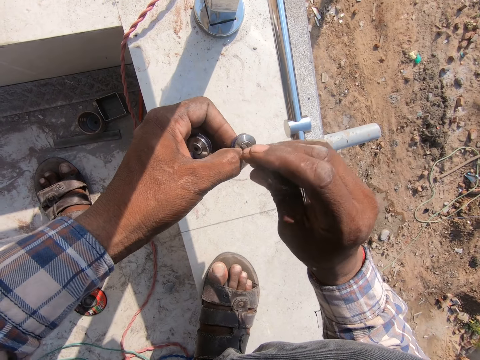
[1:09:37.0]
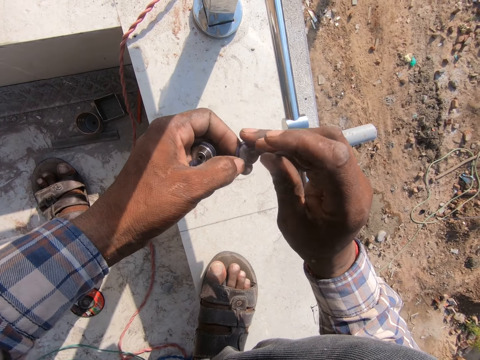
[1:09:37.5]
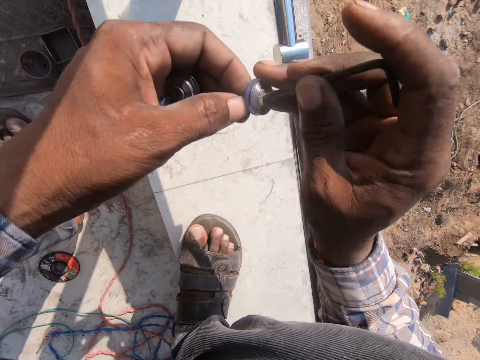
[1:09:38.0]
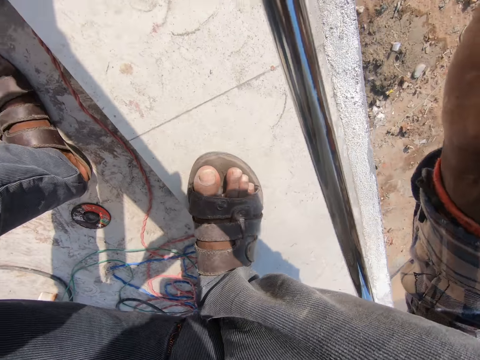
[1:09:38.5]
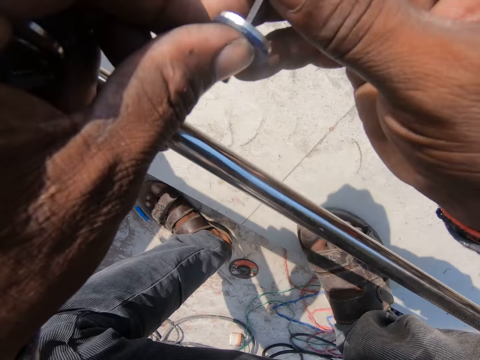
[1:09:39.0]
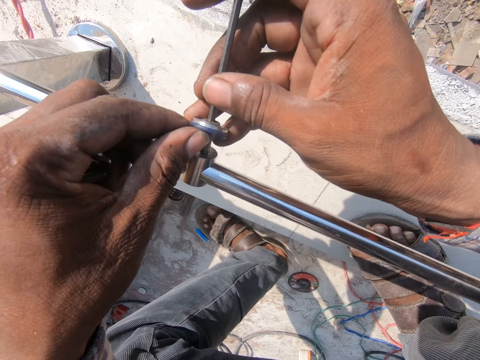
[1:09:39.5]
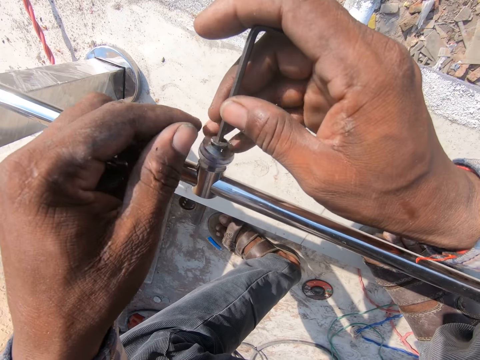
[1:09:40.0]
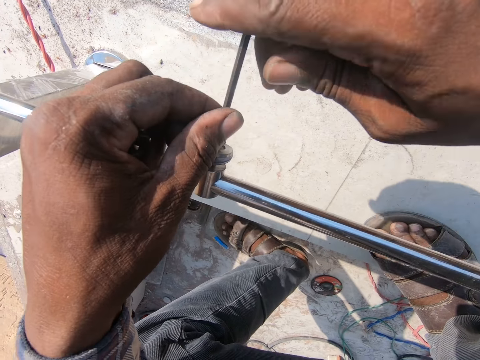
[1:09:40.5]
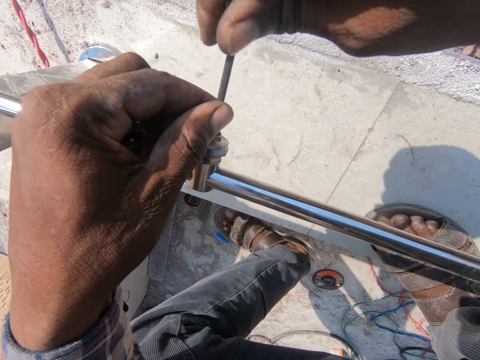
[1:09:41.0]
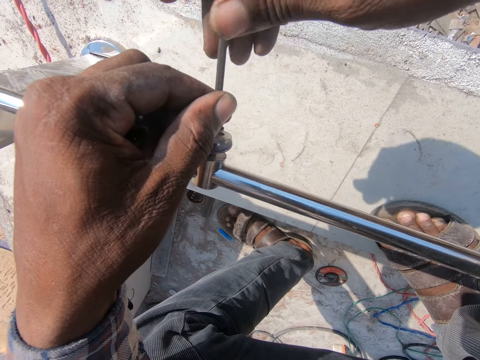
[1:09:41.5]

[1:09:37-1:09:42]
The camera wearer puts the hex key on top of the screw. They insert the nut through the metal. They put the screw to the steel. They tighten the nut using the hex key.

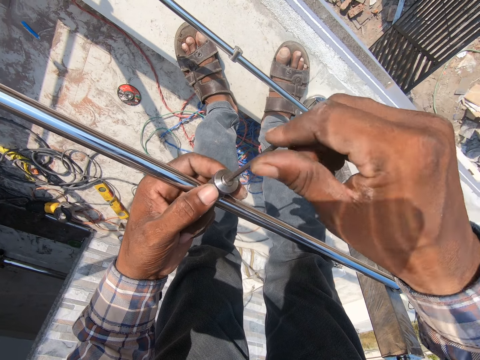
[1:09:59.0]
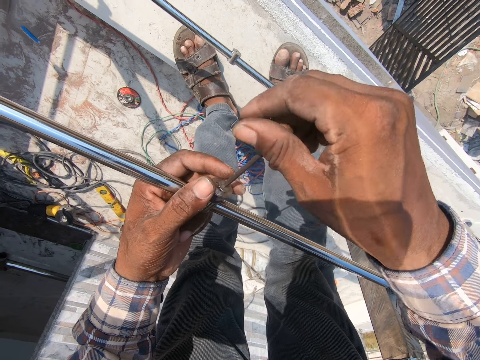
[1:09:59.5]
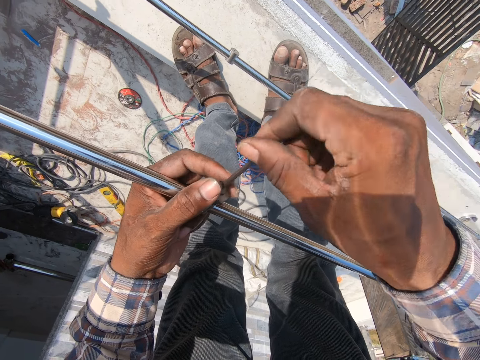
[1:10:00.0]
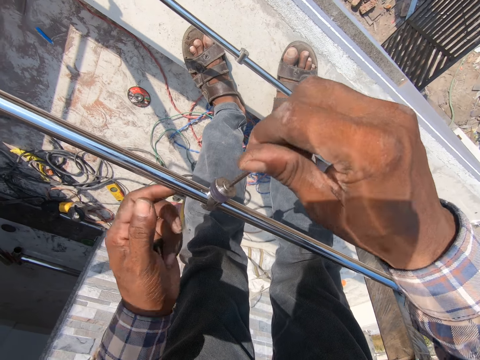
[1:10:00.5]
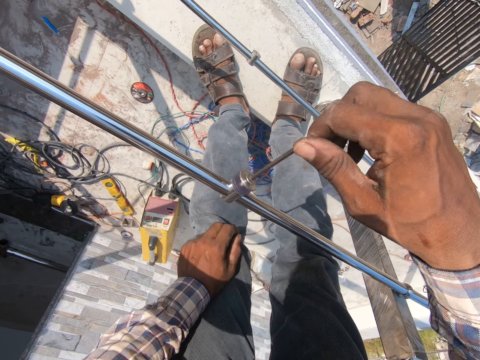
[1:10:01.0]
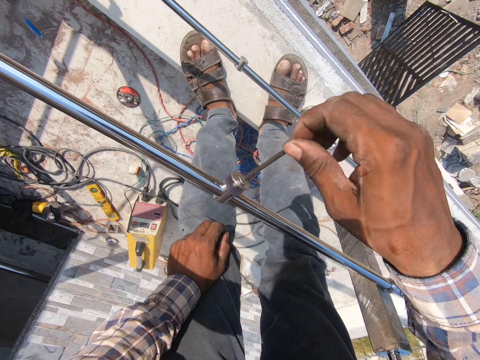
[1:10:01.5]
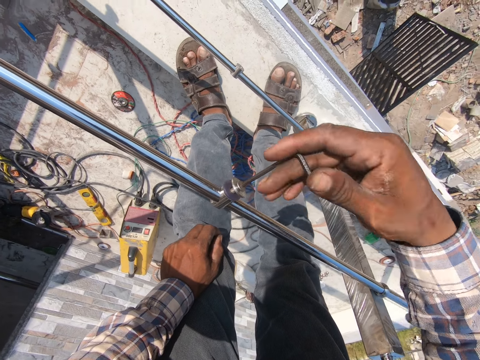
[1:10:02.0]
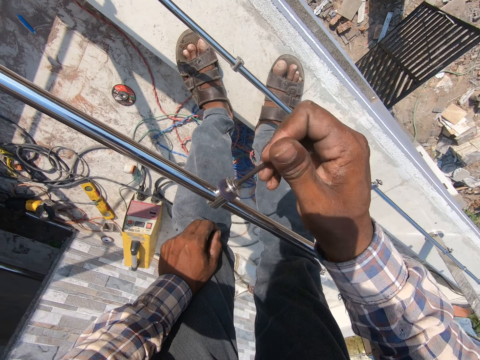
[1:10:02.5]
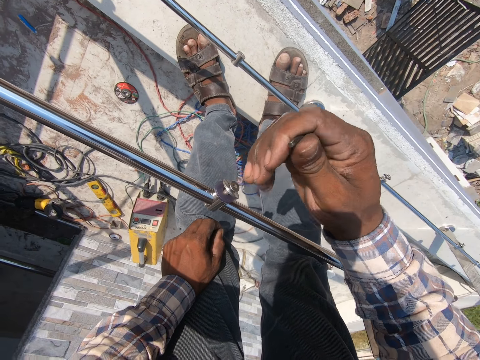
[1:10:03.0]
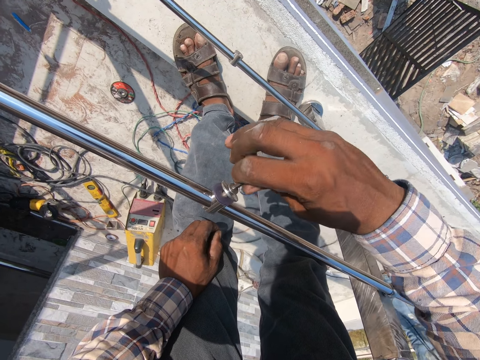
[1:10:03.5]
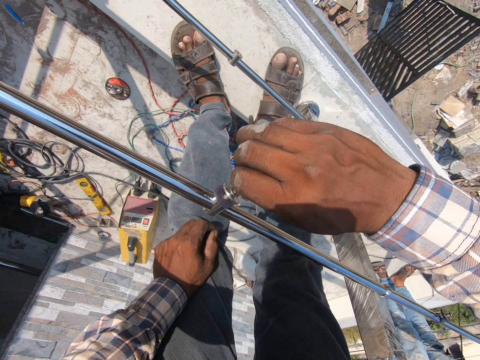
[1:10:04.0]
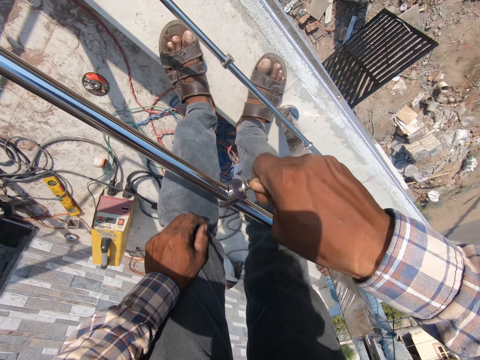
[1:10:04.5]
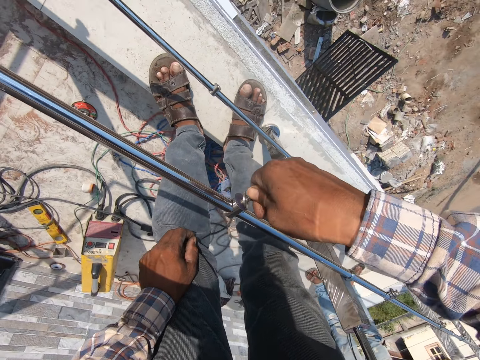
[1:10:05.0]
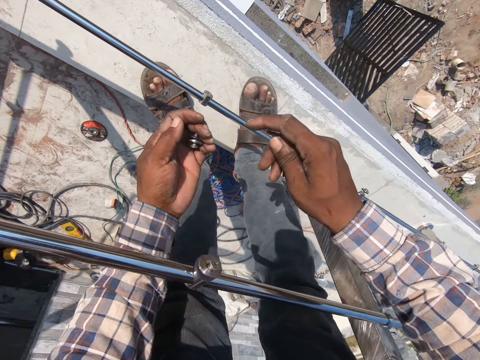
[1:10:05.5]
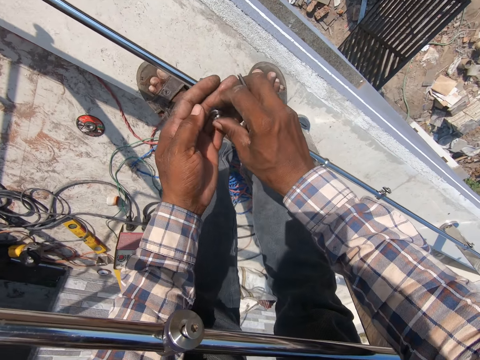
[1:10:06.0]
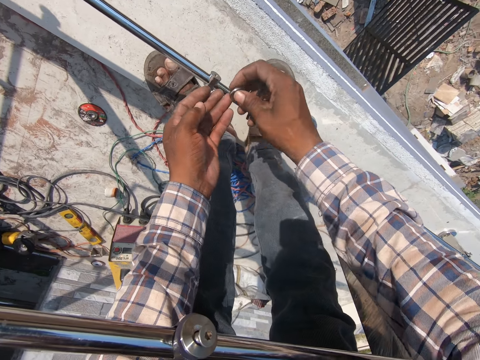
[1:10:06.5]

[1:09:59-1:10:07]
The camera wearer holds his knees. He picks a screw from the left hand.

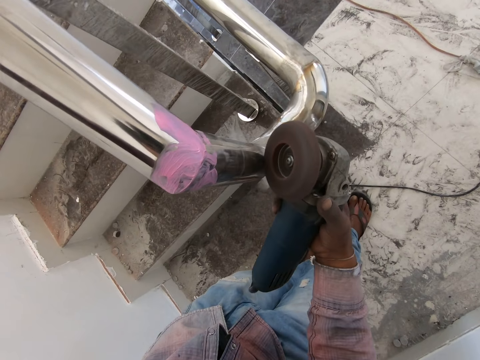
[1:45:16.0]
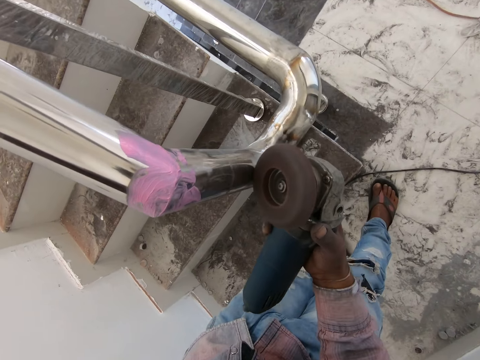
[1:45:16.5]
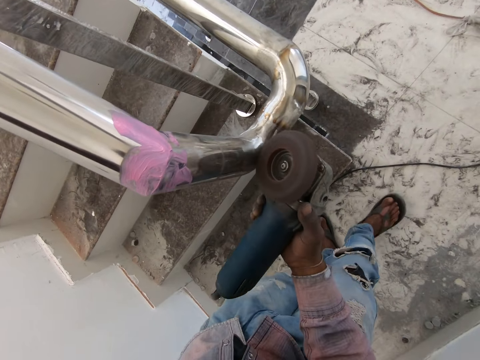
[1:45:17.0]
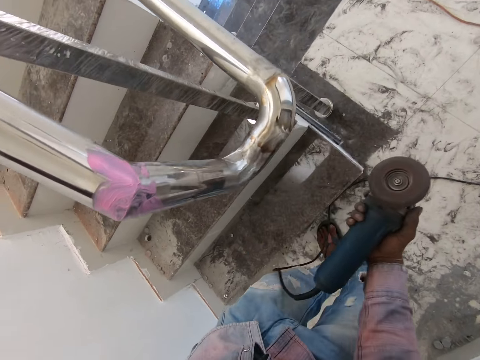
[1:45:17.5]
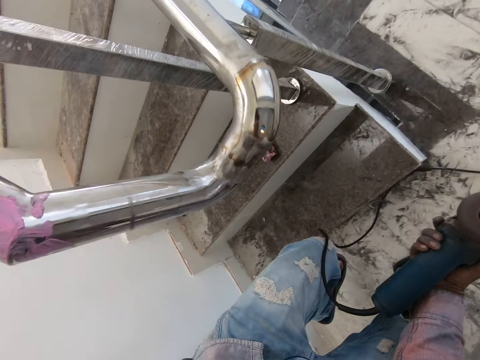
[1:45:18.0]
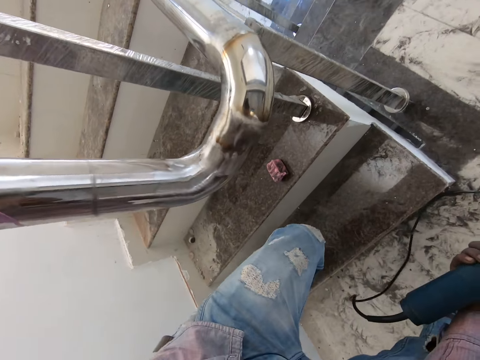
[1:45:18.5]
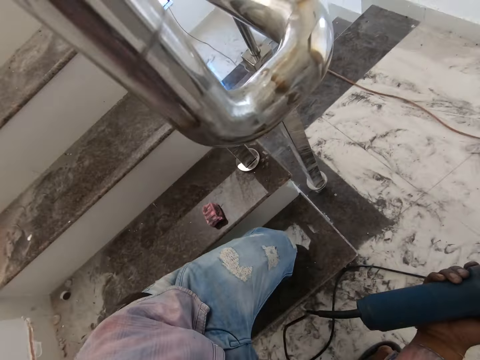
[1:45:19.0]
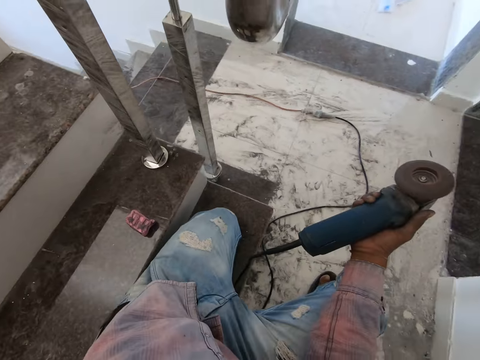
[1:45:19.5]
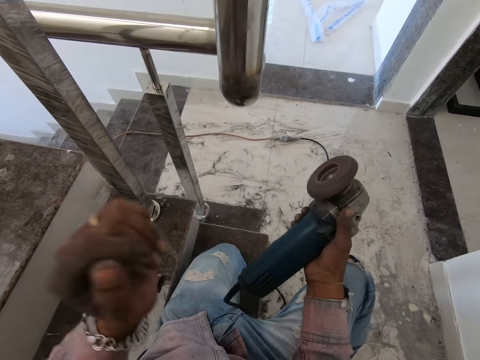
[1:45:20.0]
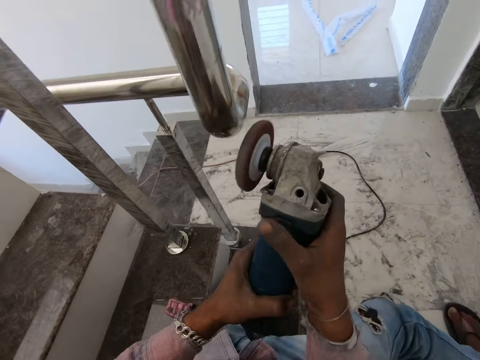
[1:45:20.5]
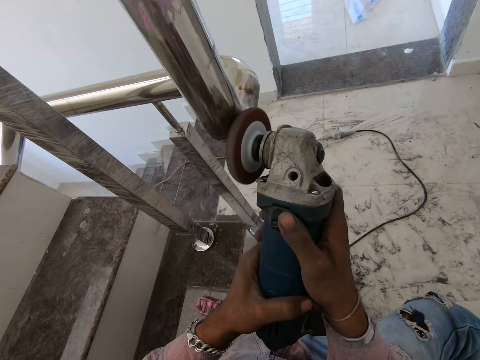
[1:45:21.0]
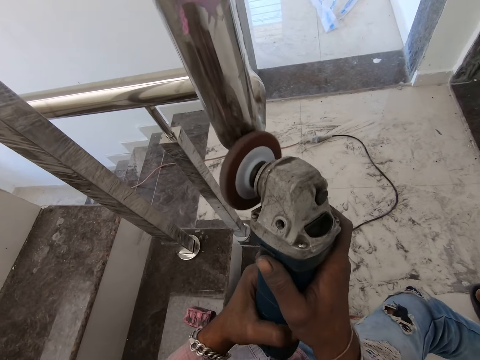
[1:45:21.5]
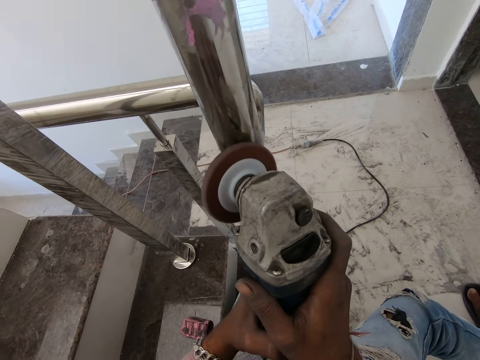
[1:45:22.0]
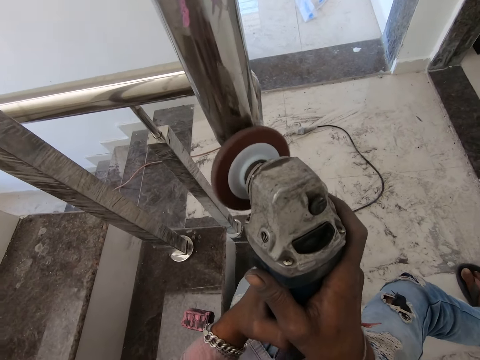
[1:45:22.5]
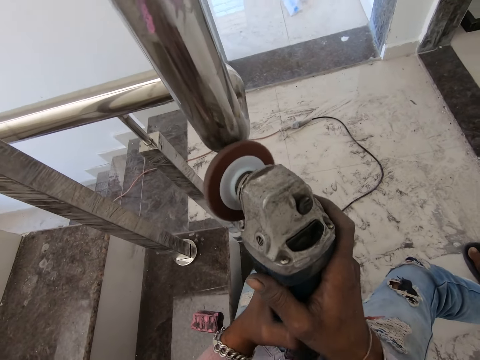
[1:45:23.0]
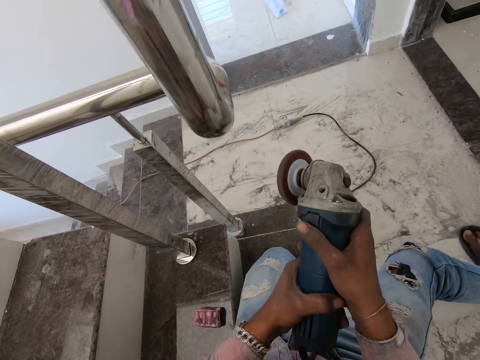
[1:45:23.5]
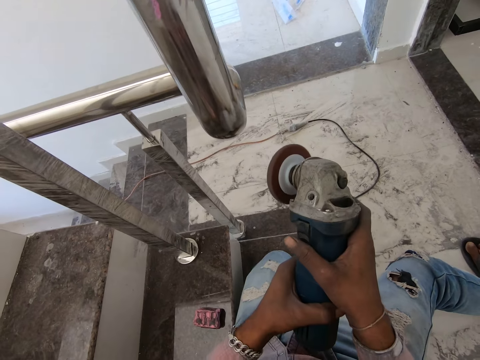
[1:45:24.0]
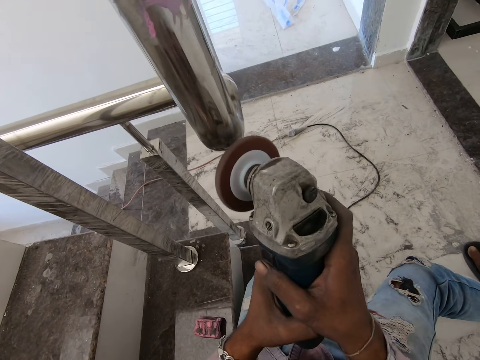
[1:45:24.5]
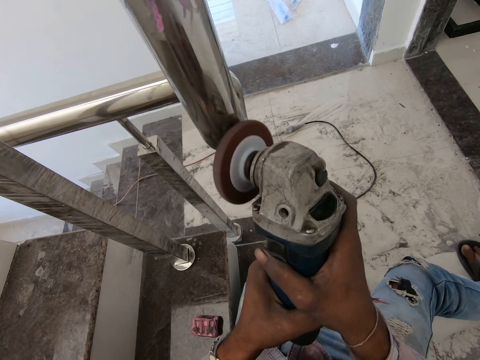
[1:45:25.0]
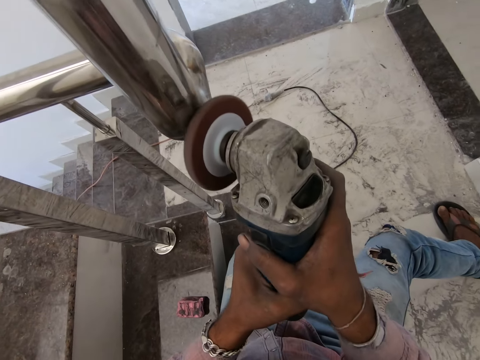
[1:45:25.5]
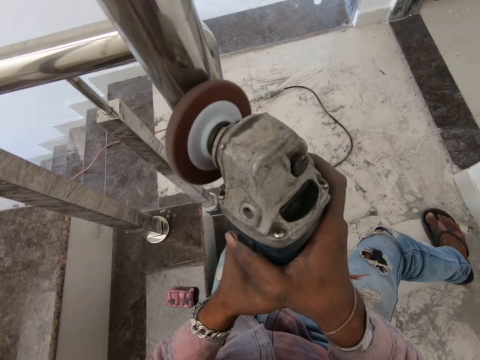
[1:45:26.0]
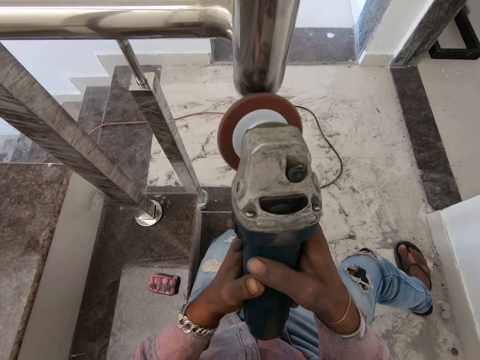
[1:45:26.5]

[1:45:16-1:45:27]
The camera wearer removes the angle grinder from the steel metal. They lean on the steps. They hold the angle grinder with both hands. They polish the steel metal using the angle grinder.

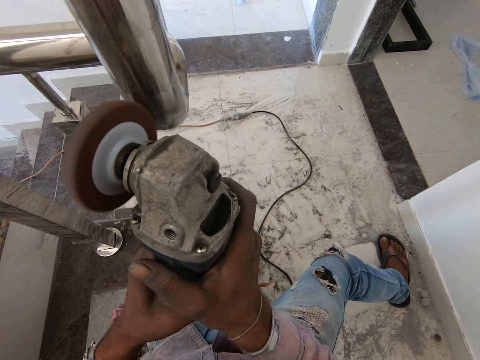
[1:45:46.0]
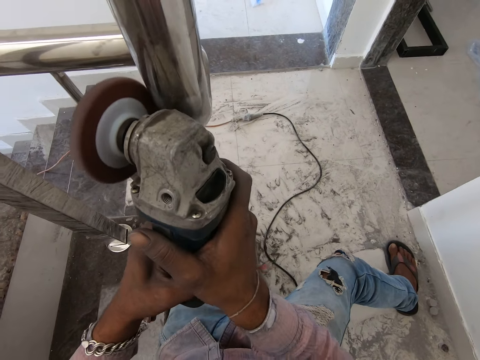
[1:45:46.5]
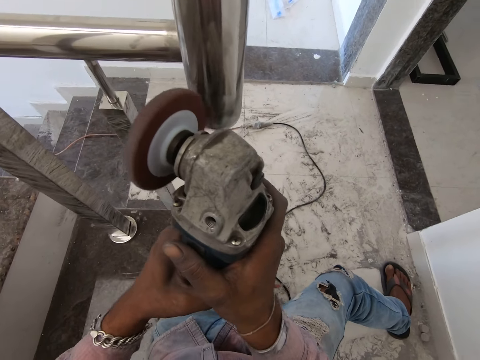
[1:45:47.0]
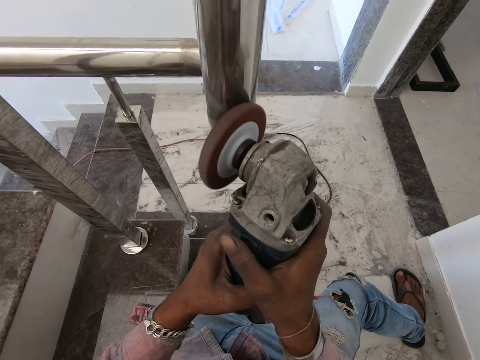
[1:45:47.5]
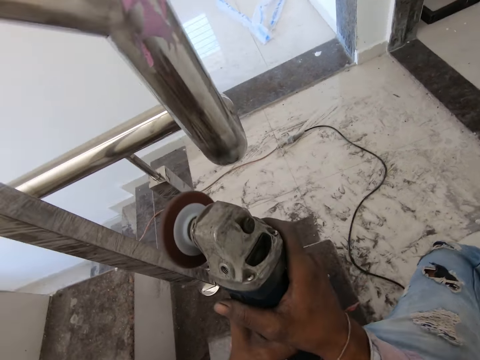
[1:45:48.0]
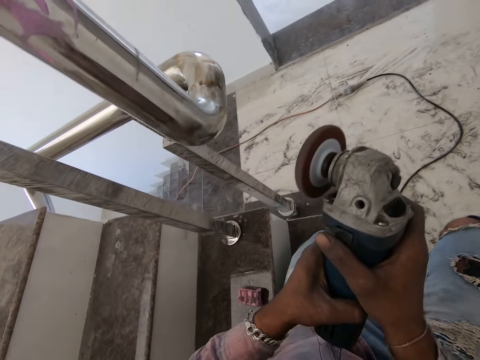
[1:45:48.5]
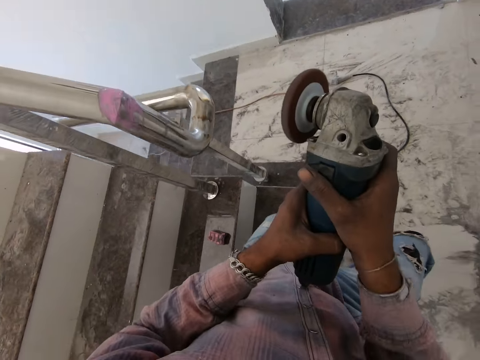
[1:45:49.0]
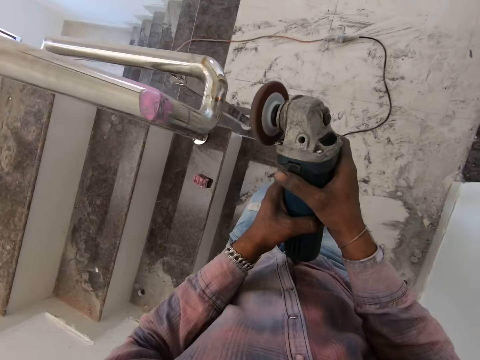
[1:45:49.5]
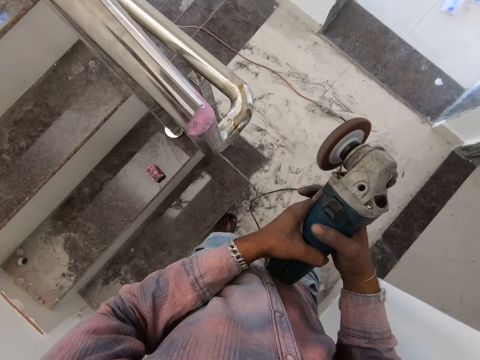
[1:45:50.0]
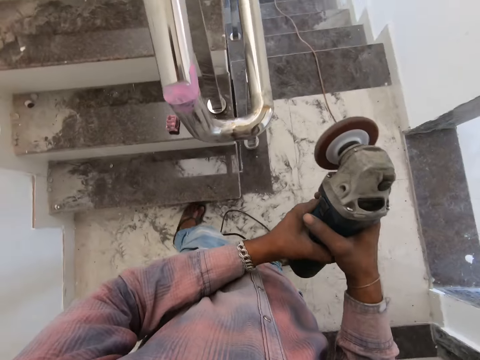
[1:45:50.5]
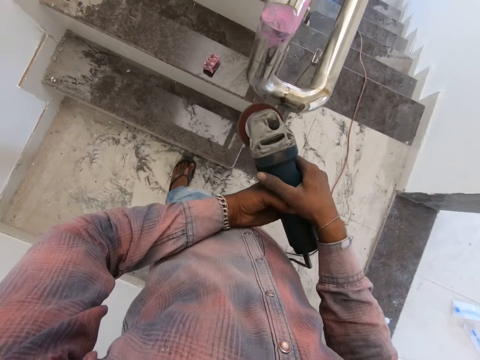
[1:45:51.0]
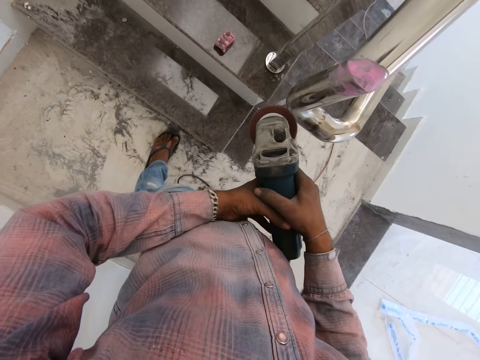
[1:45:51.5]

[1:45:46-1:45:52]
The camera wearer removes the angle grinder from the steel metal. They awake from the steps.
